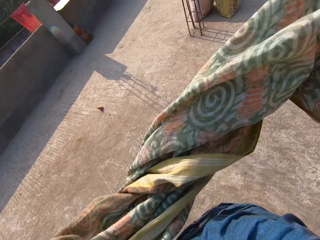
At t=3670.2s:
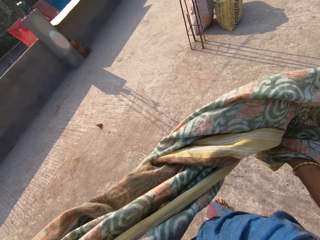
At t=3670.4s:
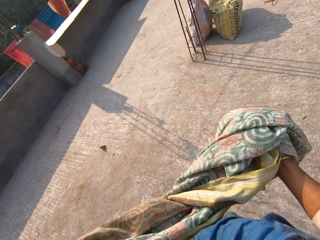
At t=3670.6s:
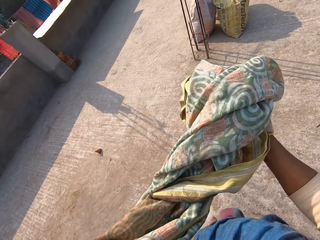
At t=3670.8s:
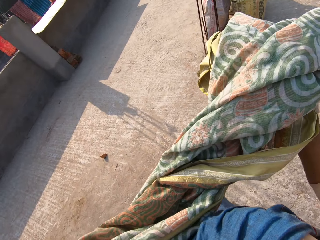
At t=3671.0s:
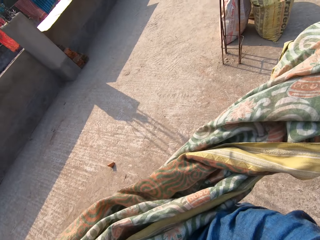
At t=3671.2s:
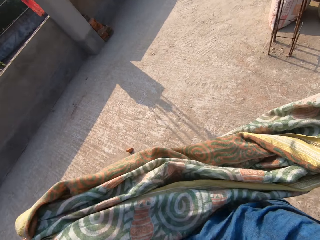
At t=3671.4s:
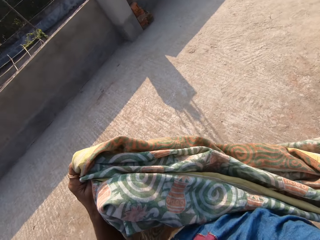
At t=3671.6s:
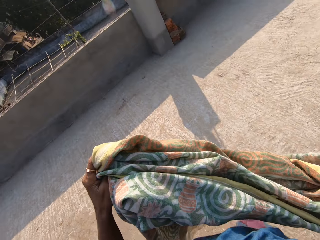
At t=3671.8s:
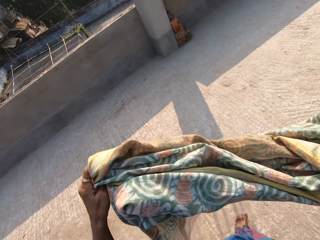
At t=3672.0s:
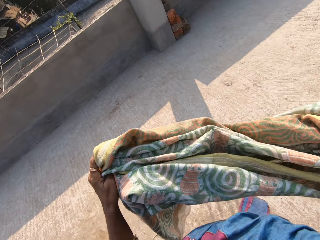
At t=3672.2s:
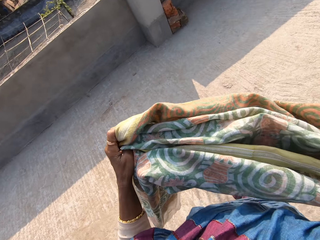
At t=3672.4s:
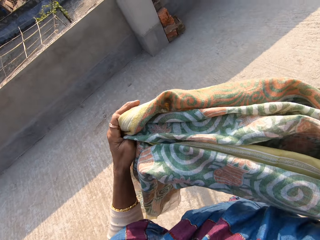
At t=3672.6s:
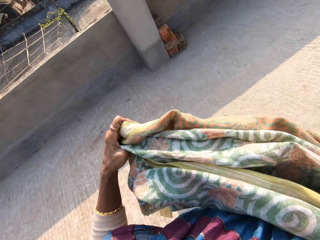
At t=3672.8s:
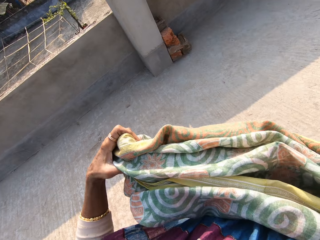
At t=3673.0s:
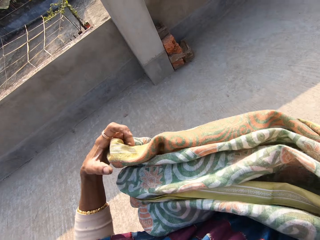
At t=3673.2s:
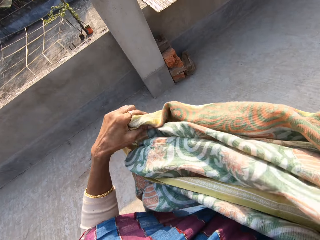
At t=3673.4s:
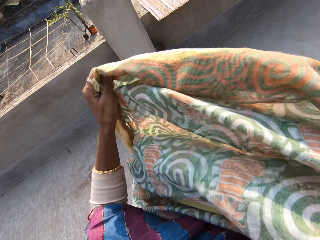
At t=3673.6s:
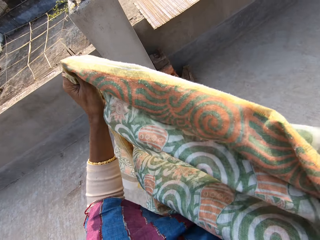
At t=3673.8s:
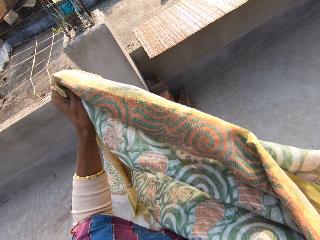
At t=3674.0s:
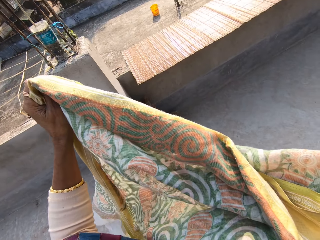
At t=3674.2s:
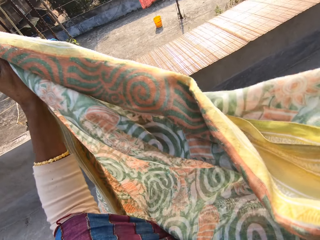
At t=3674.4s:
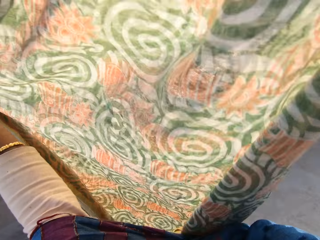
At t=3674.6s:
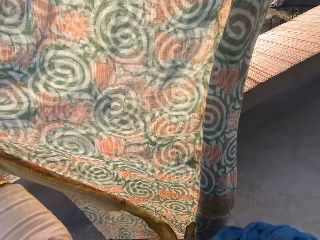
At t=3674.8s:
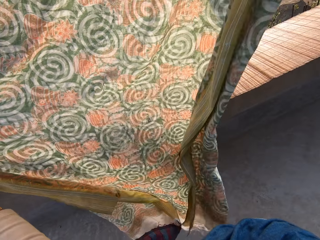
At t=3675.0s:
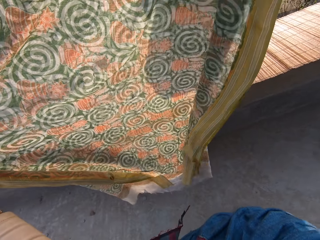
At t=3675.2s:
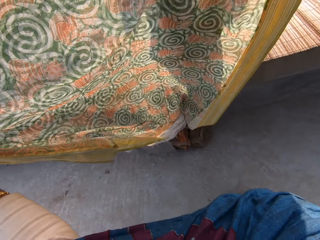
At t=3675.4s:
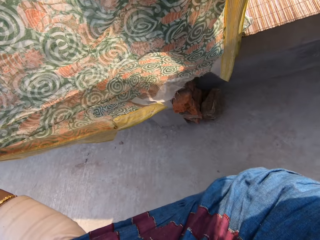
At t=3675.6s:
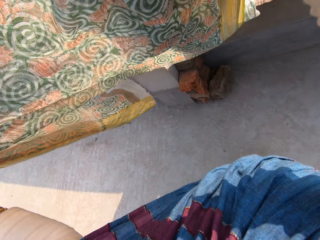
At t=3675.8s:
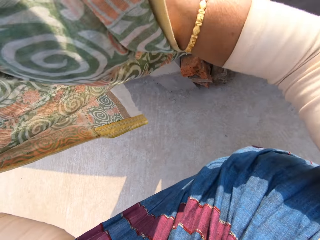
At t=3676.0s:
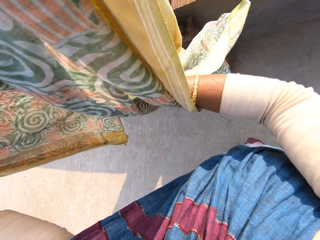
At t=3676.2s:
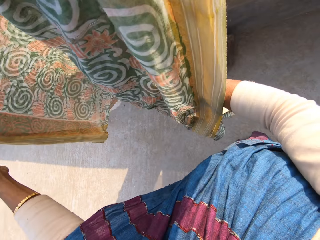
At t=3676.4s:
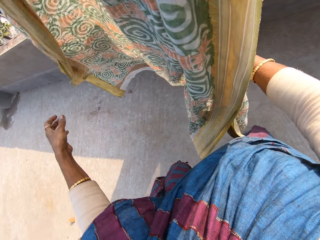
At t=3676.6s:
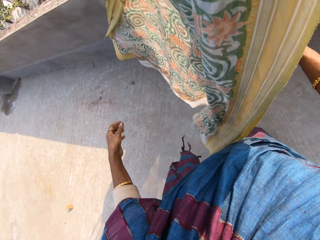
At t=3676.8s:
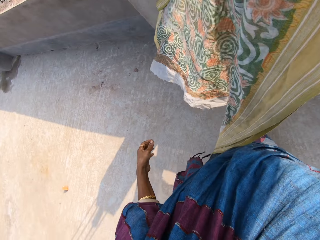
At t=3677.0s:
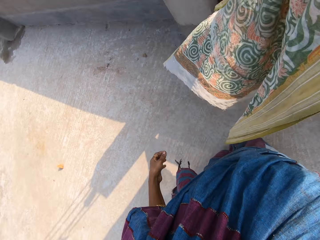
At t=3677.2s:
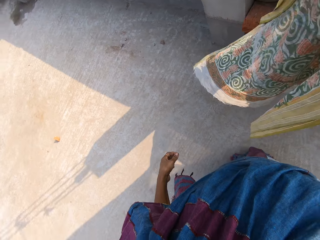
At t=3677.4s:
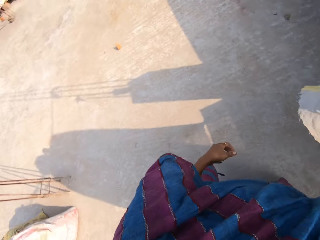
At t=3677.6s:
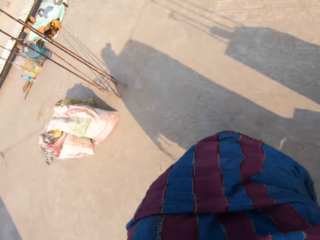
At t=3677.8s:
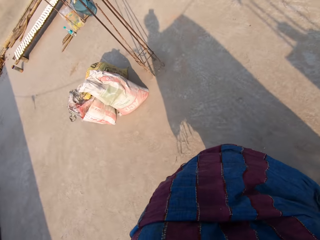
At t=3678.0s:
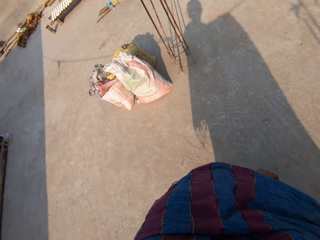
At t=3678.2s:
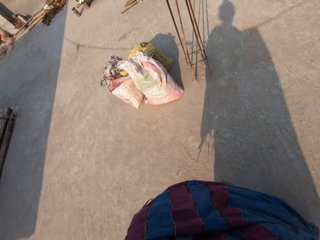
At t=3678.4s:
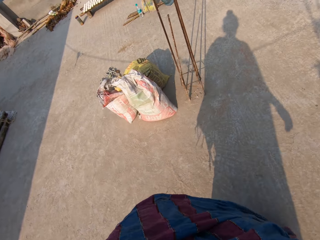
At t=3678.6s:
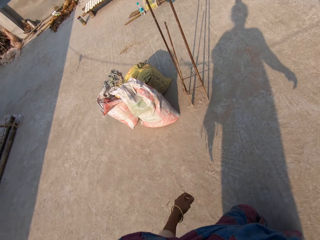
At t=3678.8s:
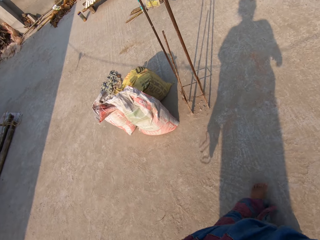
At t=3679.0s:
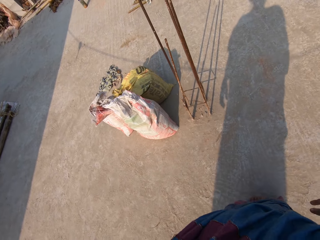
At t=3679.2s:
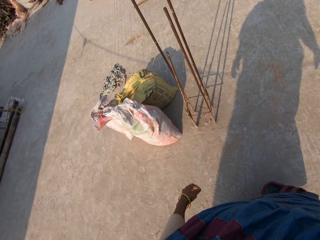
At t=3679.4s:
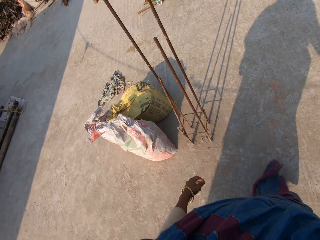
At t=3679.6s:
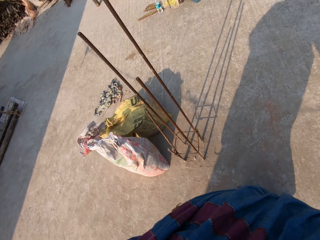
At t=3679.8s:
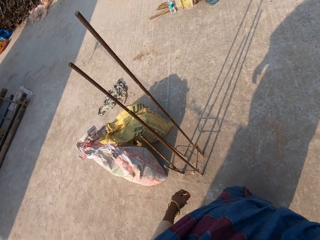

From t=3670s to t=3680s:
The camera wearer spreads the cloth on a line with both hands. They walk around.

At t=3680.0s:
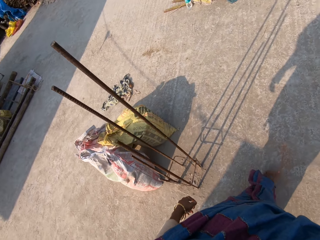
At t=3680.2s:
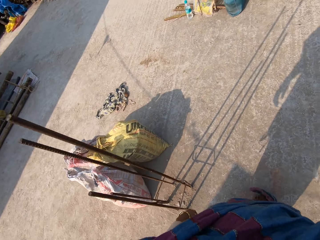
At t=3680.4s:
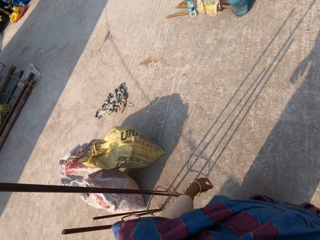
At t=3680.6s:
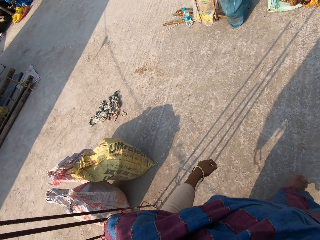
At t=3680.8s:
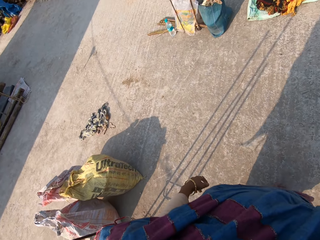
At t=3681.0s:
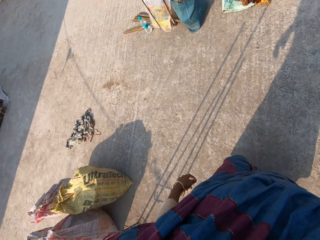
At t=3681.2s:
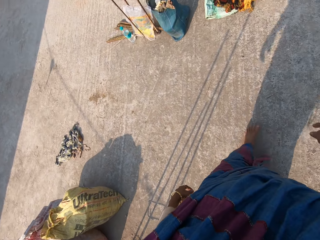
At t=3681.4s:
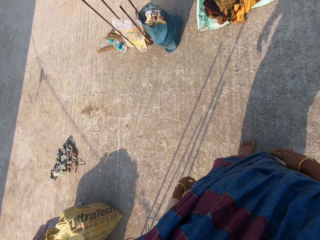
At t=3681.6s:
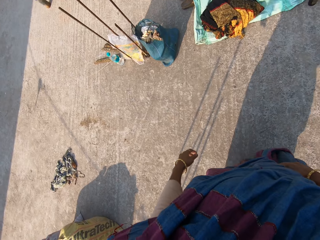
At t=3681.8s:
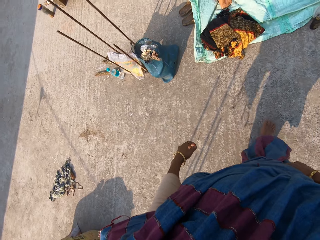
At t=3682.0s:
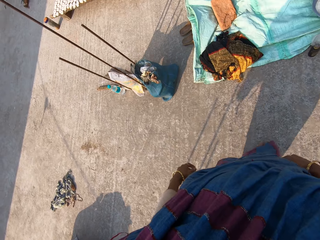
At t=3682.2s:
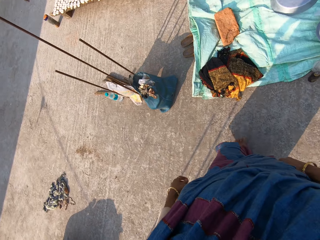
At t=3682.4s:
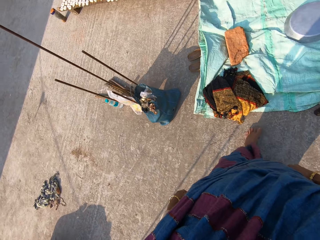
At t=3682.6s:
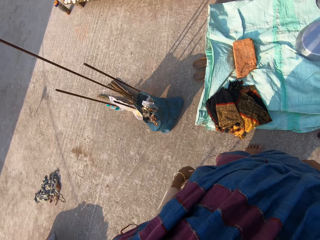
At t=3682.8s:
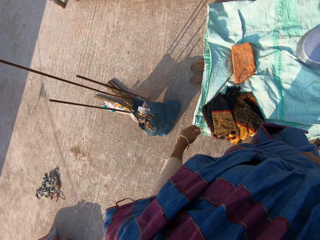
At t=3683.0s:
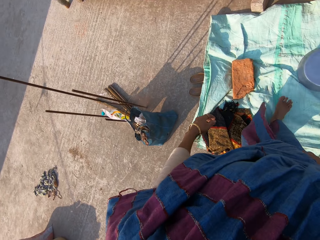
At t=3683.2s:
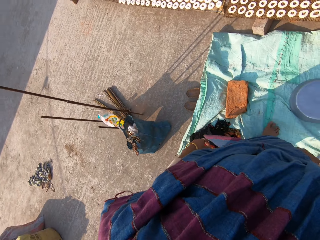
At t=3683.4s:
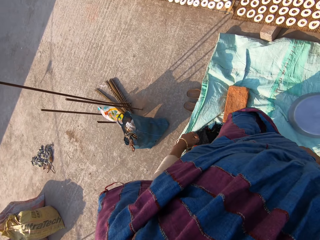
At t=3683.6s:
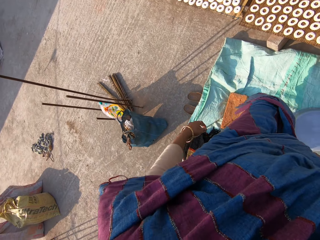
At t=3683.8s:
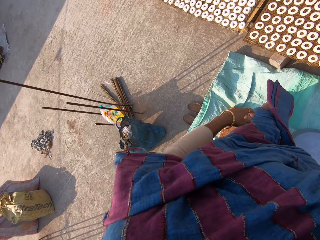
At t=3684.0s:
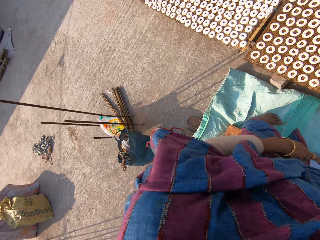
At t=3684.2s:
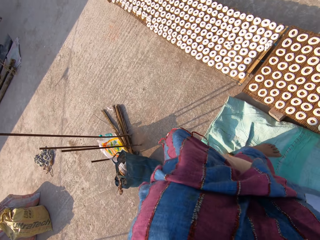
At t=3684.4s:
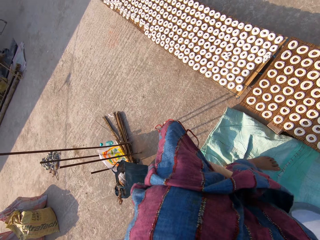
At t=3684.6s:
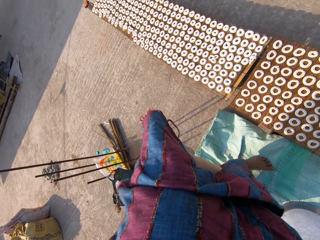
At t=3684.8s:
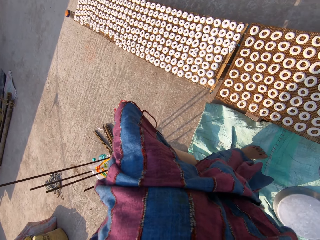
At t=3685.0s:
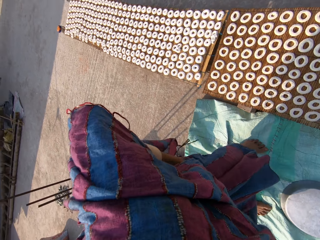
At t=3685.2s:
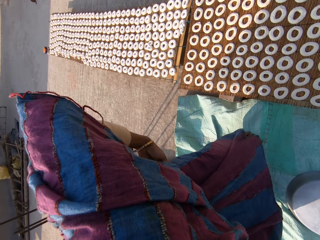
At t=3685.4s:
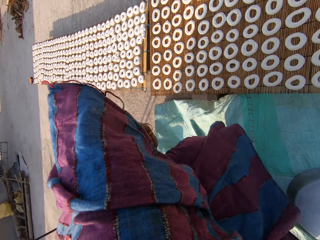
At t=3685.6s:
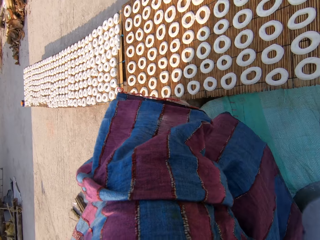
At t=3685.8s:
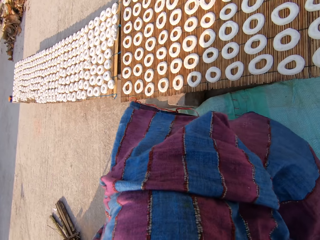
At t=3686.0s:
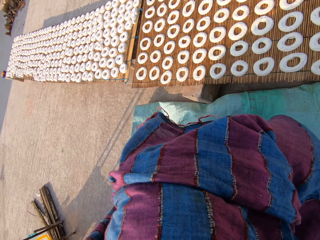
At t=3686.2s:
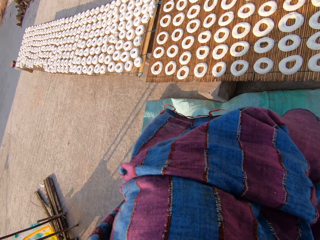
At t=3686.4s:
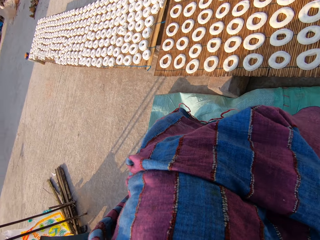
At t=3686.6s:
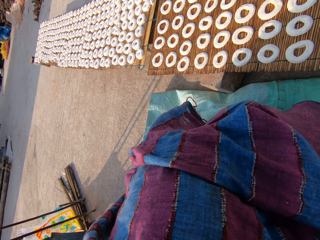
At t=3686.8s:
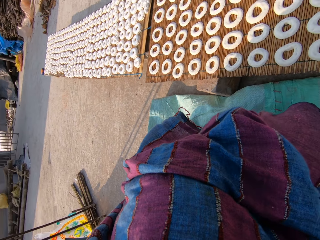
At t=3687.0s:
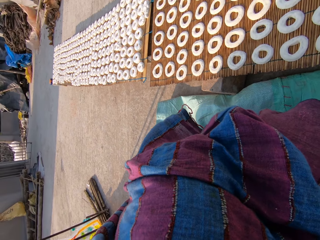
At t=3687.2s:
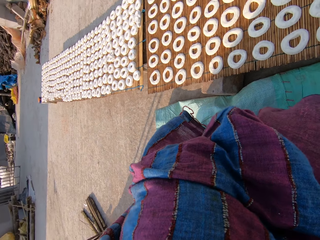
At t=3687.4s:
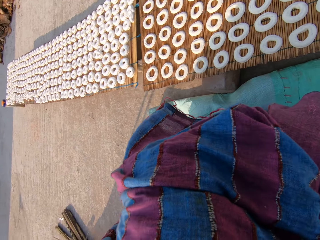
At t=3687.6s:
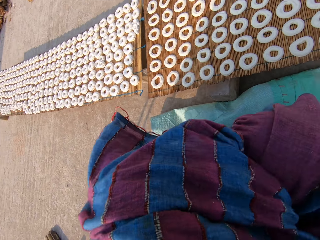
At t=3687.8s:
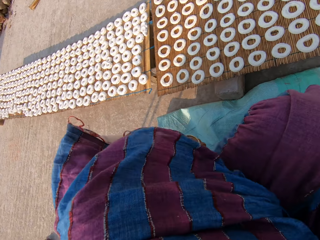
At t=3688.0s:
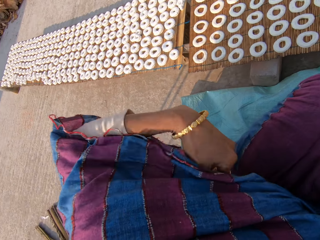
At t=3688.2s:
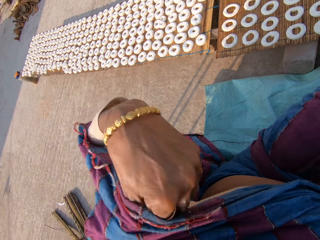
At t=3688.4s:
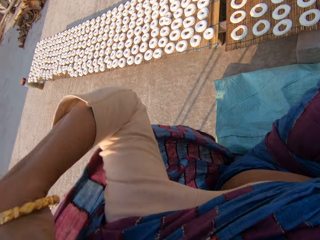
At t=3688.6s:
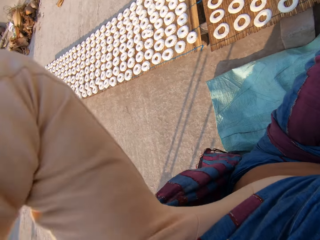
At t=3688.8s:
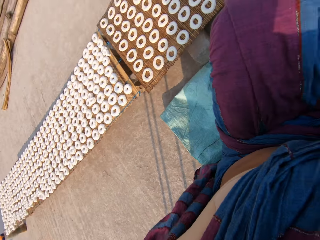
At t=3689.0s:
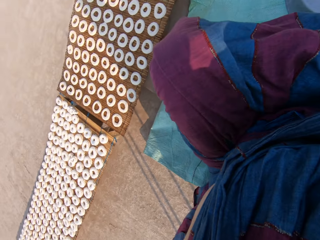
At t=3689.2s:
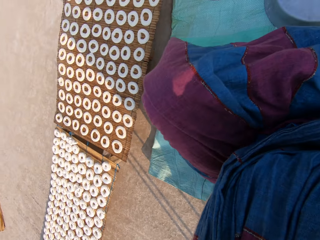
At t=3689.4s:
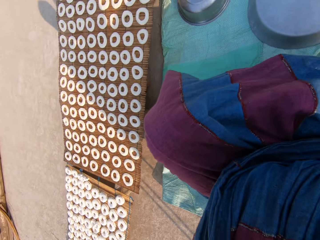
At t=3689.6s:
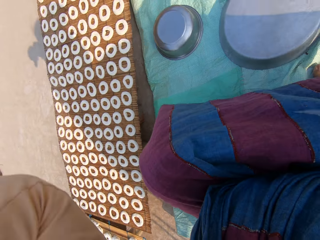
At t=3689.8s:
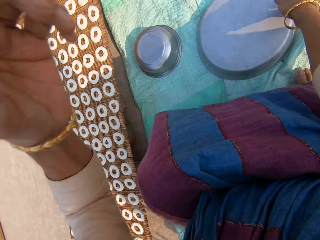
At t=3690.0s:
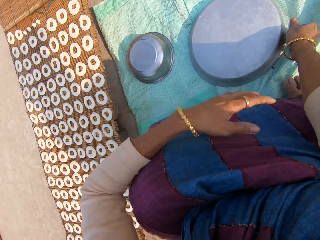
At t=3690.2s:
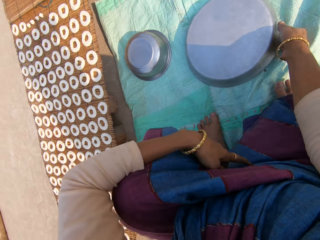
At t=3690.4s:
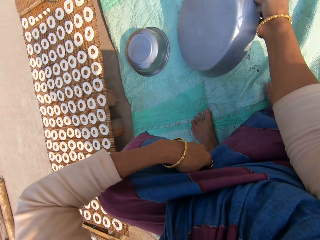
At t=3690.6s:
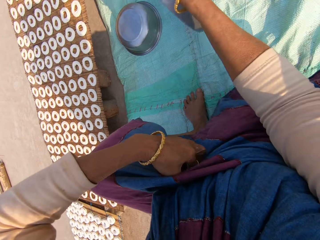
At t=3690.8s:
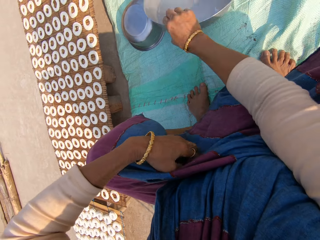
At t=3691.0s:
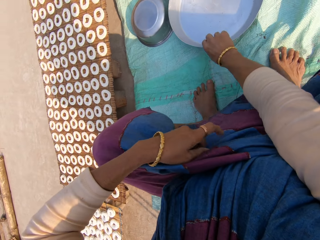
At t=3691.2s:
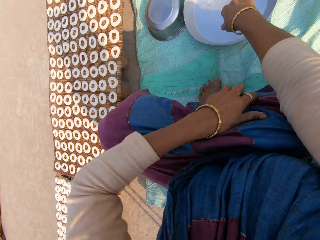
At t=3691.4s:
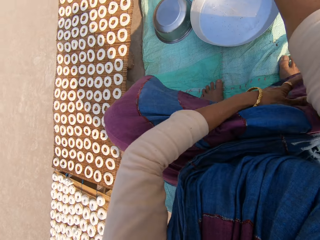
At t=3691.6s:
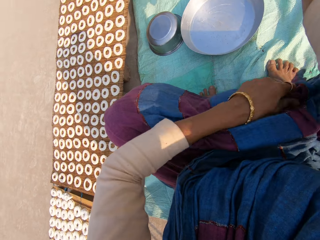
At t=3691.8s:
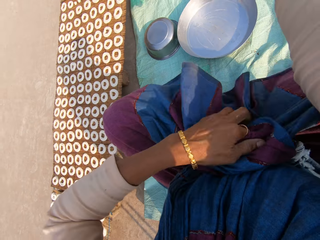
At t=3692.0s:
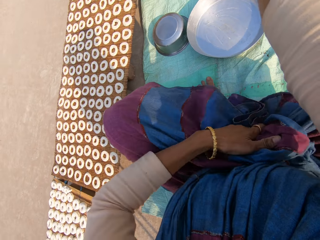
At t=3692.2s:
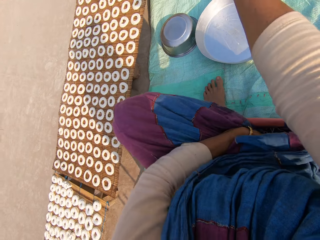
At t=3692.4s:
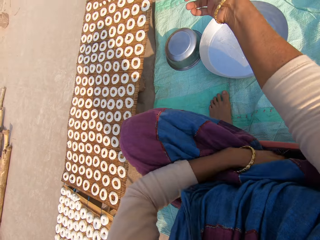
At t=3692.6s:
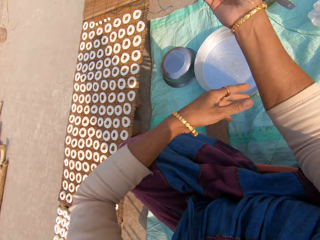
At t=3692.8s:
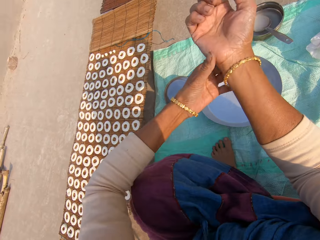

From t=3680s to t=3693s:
The camera wearer holds the cloth. She walks around a roof top. She steps on the manilla paper. She sits down. She moves the cloth around the shoulder. She flips a tray on the ground with her right hand. She adjusts the cloth next to the legs.
